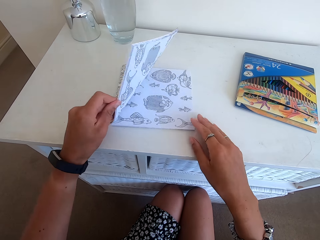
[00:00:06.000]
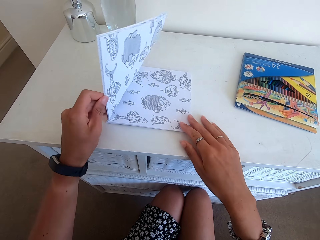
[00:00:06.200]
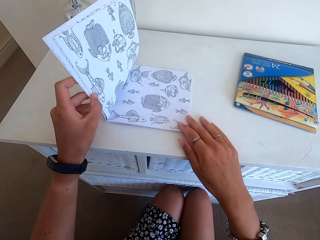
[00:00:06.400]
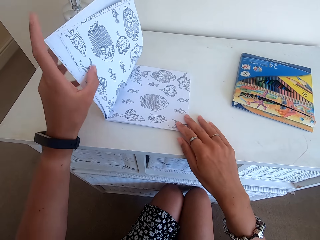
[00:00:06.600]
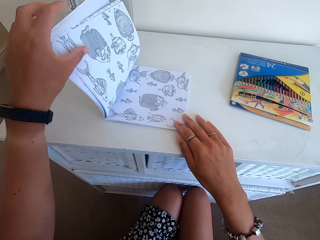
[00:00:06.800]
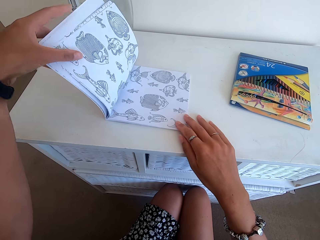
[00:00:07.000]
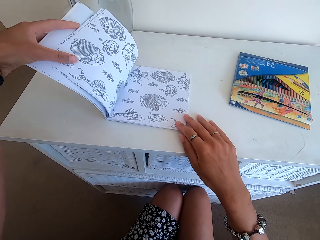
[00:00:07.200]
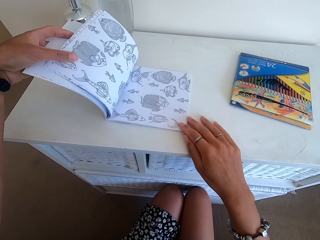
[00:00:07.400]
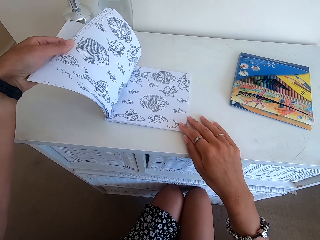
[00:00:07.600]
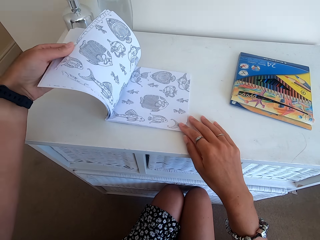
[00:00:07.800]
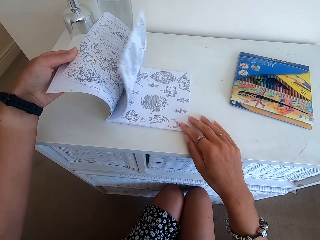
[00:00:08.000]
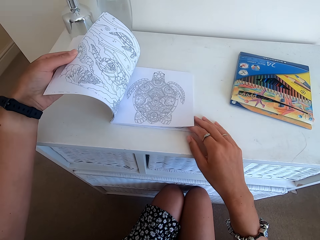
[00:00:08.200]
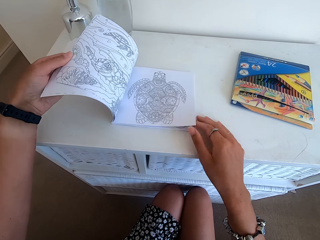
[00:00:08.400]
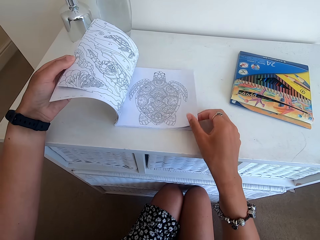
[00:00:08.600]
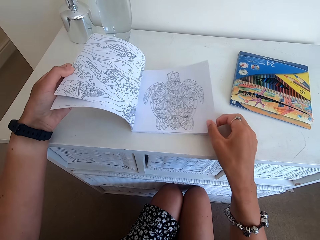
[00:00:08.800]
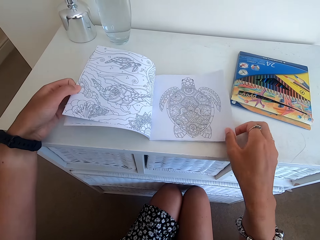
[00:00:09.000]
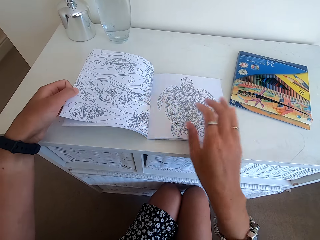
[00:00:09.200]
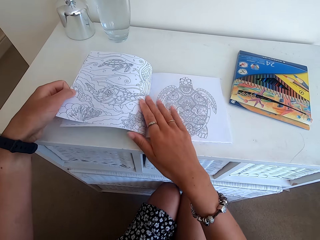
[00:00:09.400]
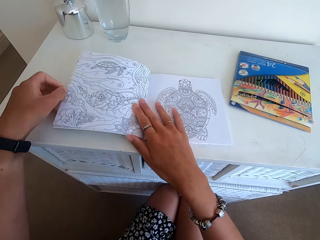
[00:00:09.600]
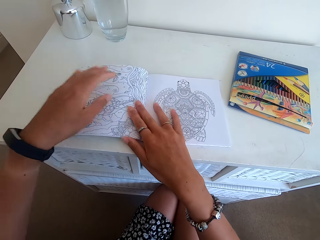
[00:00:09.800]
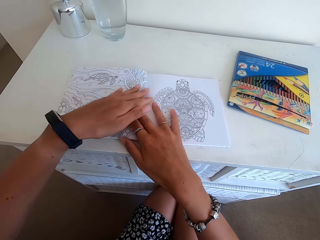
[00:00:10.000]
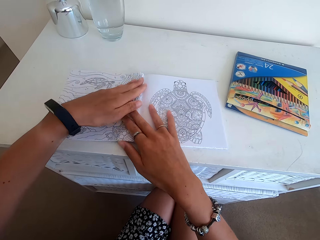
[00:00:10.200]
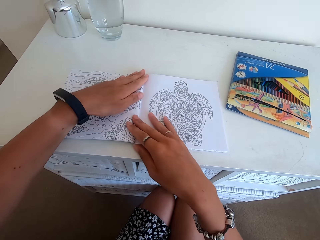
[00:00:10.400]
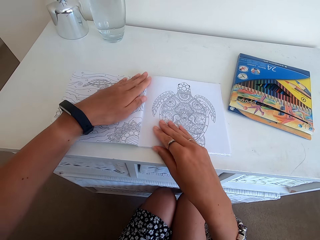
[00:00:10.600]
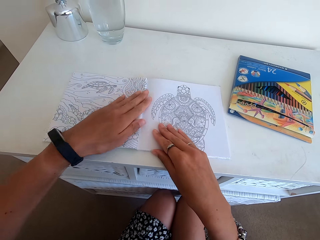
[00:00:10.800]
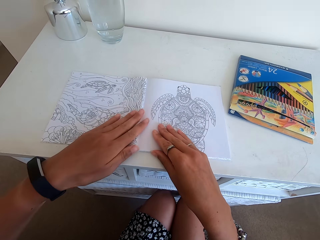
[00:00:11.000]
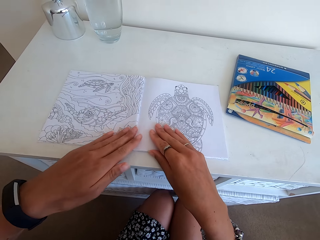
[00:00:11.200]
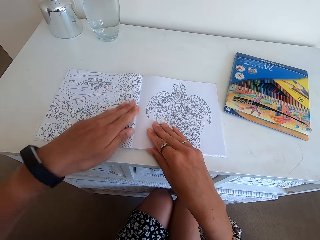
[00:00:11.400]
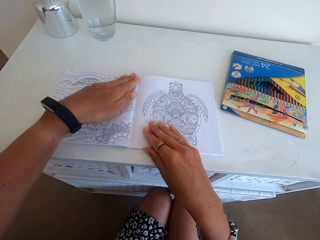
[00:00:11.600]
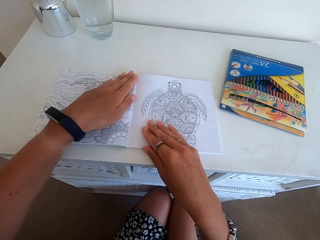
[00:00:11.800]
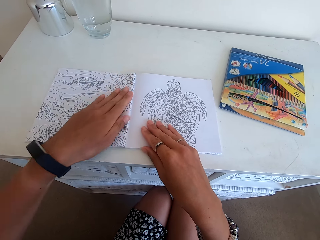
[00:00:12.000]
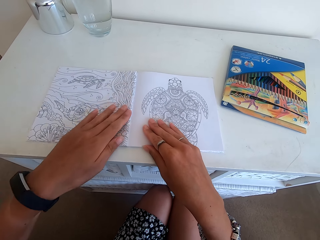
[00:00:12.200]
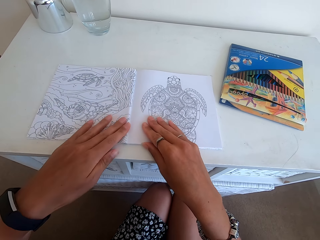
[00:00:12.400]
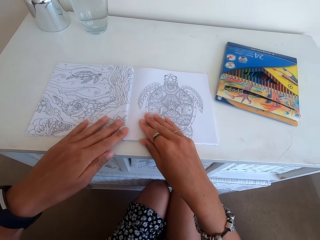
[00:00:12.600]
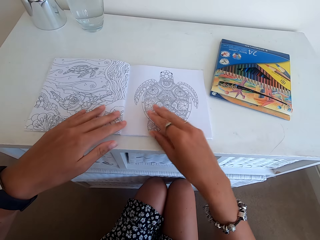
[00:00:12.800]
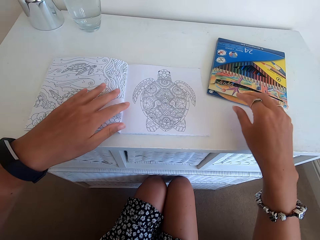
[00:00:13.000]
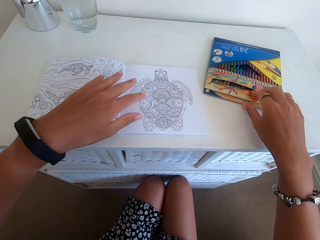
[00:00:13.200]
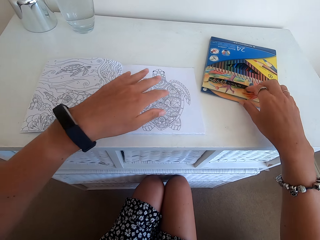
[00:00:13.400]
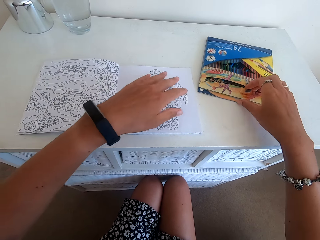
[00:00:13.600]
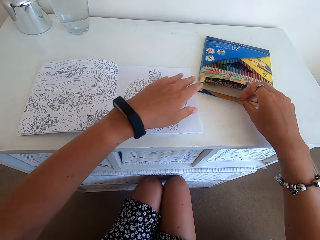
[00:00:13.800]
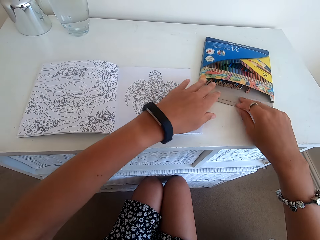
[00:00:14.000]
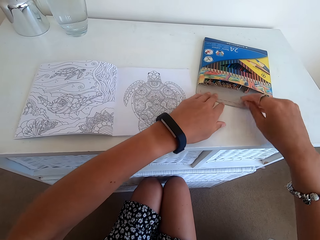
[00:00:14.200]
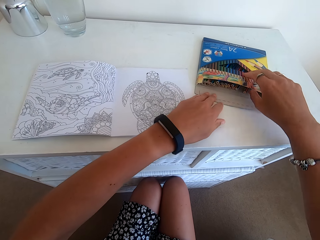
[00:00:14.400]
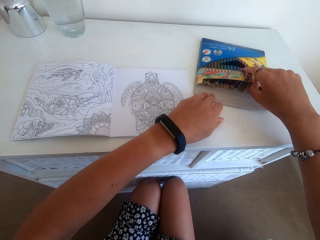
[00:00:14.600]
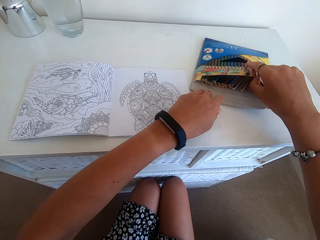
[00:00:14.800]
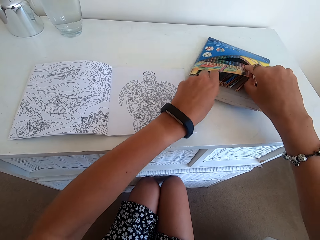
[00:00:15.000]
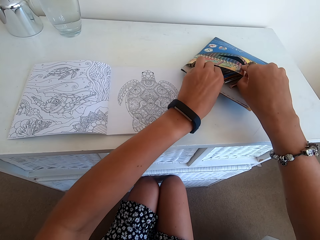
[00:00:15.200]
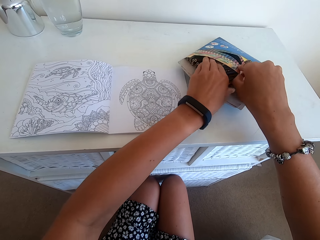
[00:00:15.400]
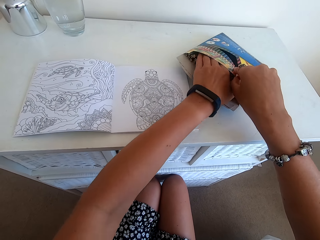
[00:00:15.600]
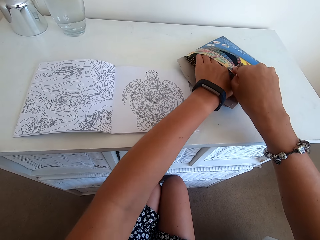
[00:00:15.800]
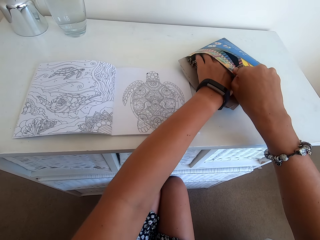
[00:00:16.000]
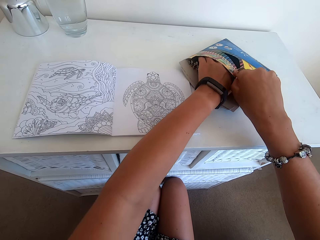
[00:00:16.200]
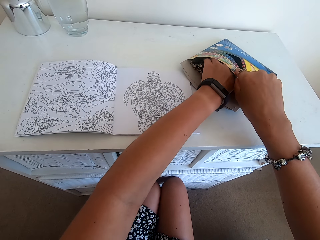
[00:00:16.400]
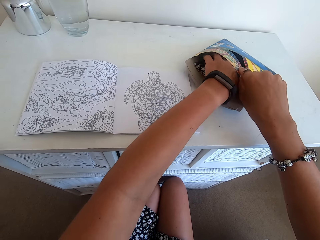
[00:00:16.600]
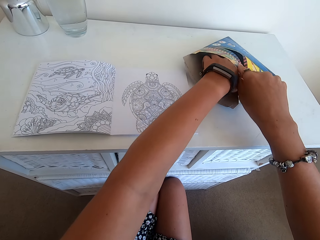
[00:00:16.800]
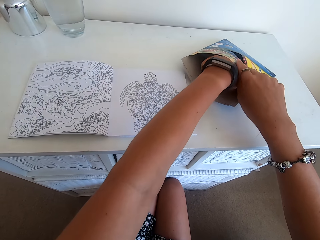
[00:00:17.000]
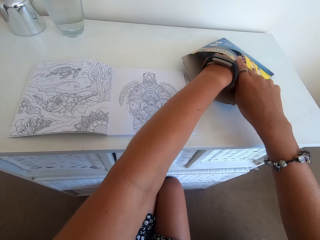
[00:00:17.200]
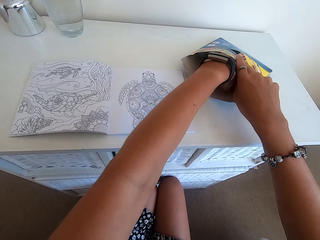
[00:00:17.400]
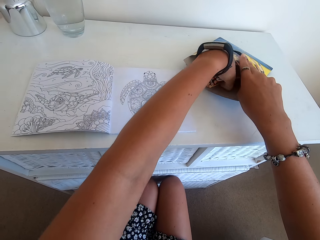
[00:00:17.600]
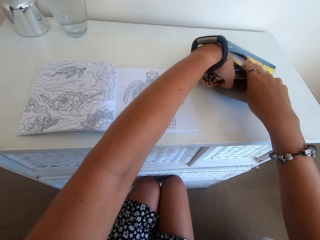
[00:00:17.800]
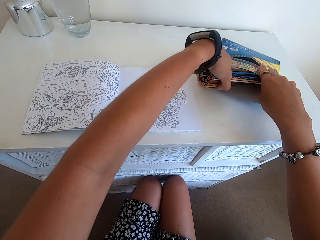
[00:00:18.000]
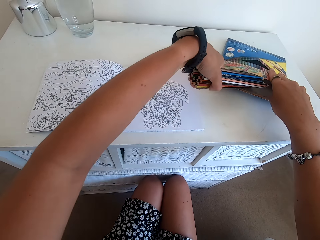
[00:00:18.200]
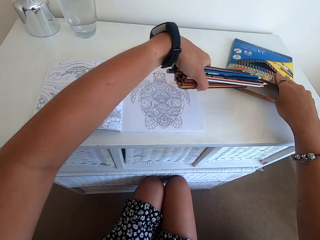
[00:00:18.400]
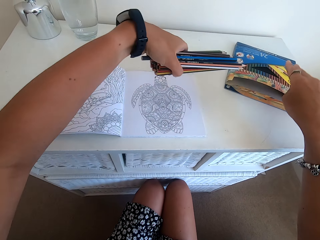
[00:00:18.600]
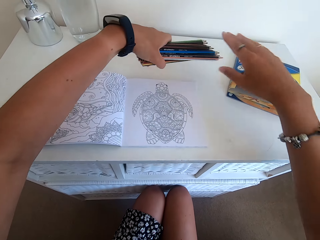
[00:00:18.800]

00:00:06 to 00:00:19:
The camera wearer opens the drawing book. They open another page of the book. They line the book with the hand. They open the box of the drawing colors. They pick all the drawing colors from the box.

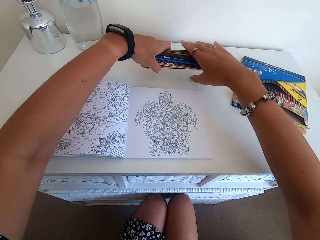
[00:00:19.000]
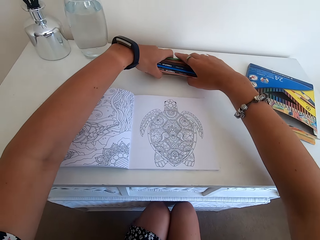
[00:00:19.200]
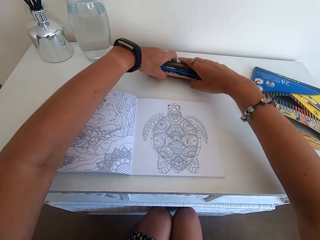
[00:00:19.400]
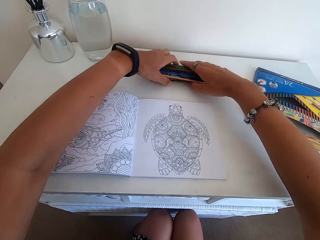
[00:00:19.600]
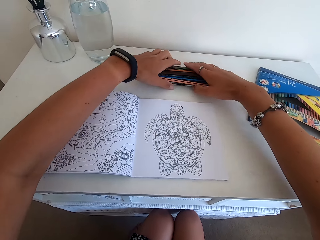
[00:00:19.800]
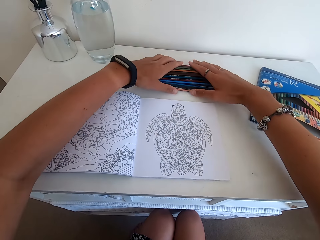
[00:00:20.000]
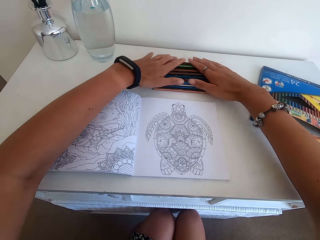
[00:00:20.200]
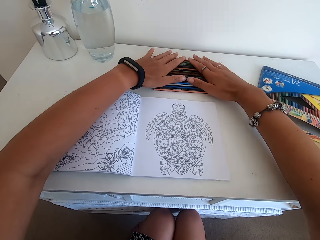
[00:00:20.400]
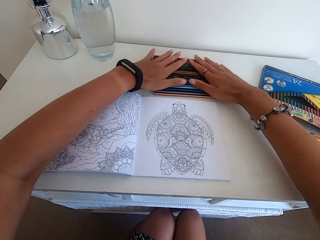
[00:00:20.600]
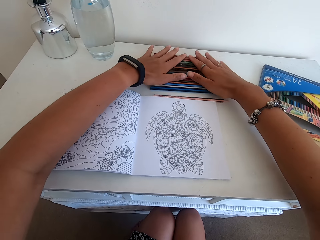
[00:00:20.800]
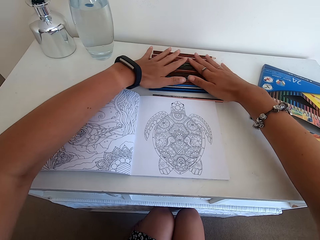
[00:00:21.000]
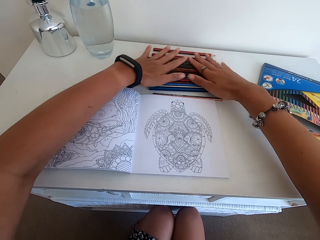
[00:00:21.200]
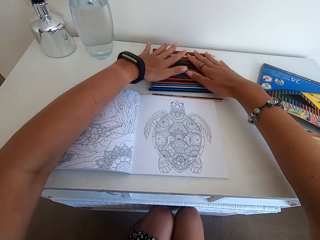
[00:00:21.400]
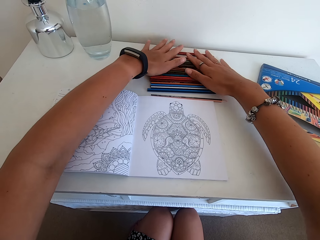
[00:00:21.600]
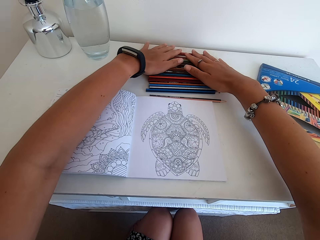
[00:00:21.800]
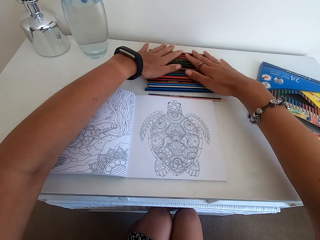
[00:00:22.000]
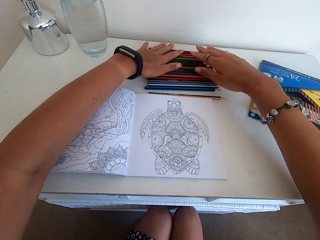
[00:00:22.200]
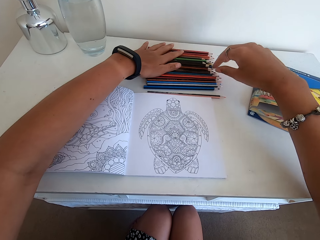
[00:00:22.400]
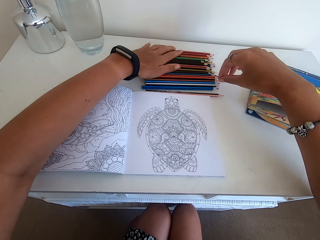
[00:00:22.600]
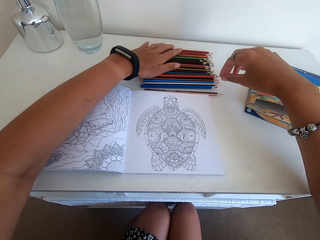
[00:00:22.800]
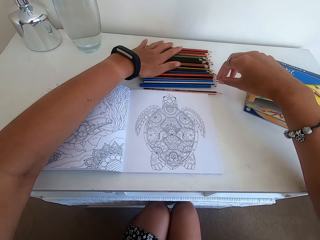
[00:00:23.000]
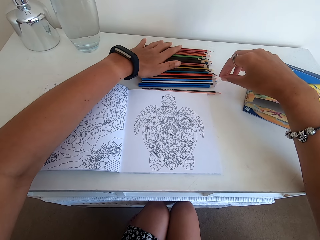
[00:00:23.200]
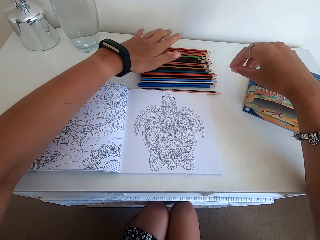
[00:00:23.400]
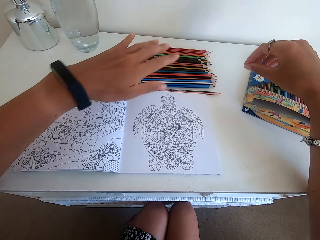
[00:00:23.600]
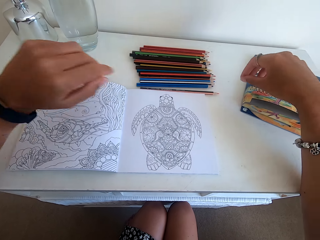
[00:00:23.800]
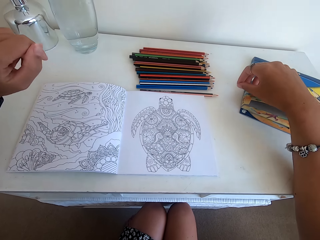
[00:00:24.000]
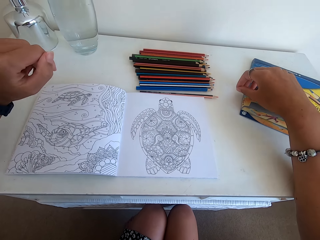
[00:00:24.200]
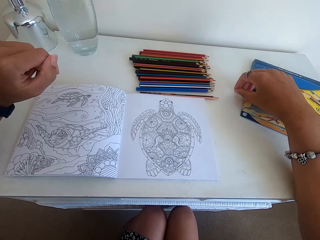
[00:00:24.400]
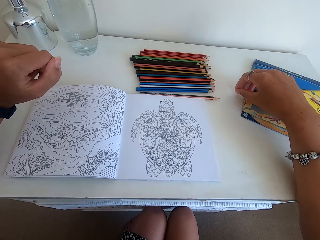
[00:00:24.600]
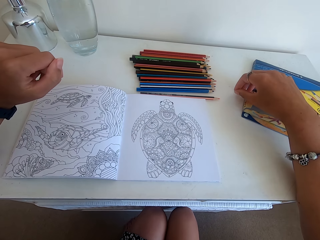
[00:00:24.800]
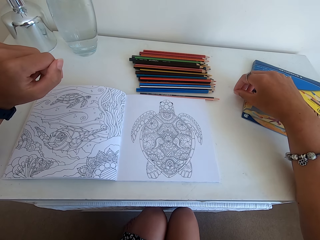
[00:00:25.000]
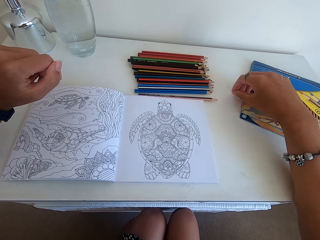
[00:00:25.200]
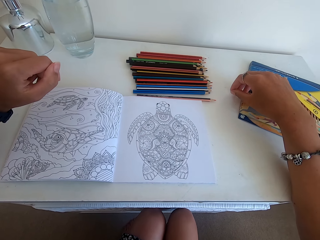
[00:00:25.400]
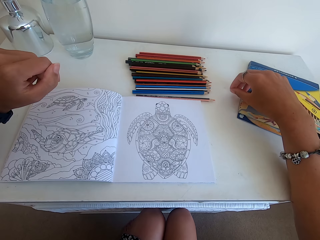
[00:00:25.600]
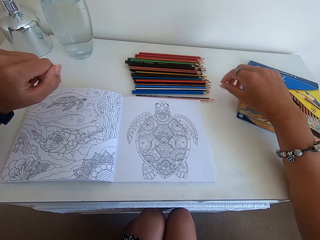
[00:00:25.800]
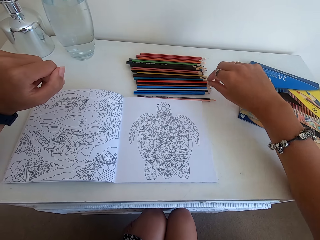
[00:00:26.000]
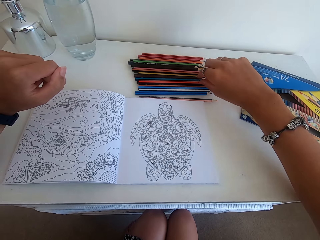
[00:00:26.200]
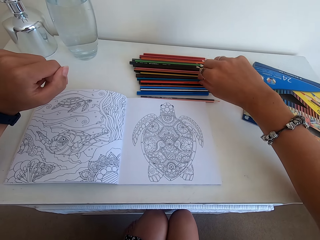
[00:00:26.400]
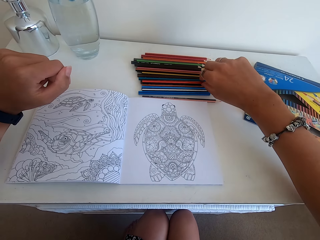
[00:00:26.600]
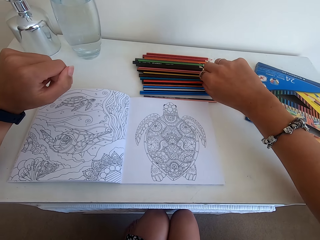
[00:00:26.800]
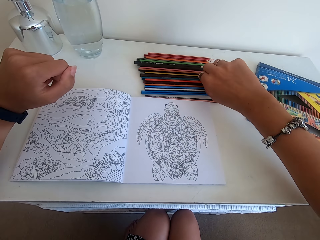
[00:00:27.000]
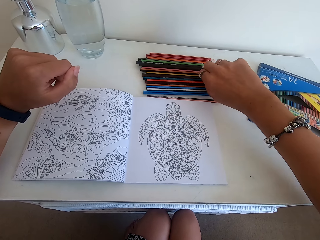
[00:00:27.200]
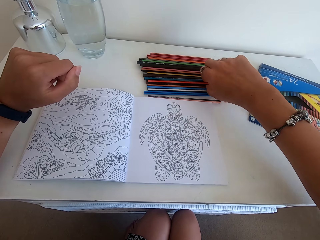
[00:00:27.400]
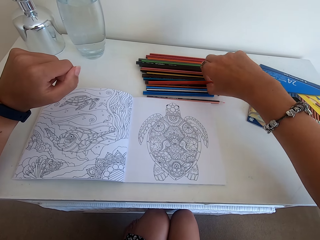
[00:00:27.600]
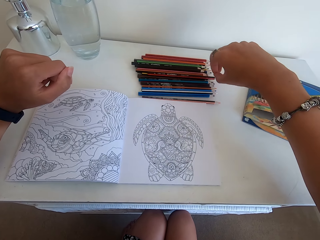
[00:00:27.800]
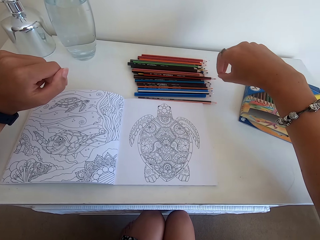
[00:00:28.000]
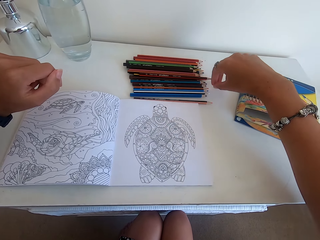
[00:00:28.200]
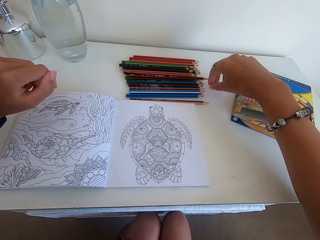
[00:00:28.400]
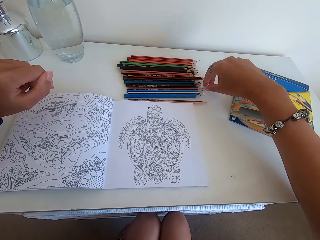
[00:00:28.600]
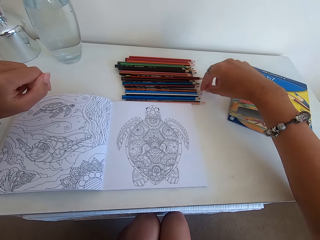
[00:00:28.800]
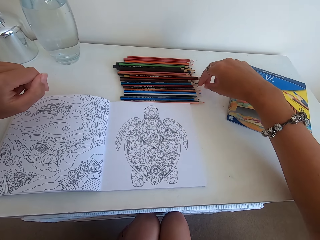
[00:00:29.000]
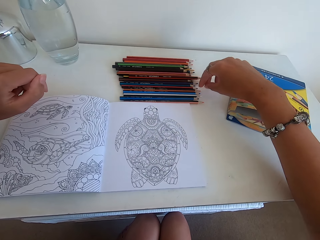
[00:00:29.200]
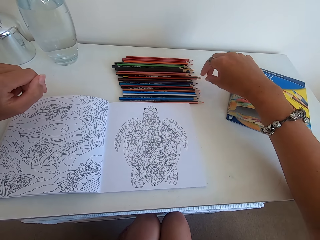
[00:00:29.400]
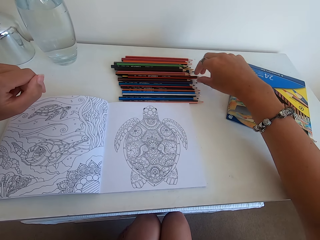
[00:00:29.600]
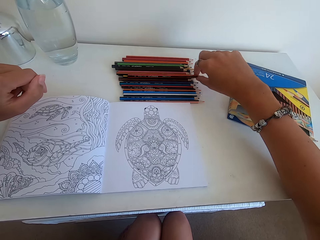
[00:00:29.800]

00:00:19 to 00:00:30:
The camera wearer puts all the drawing colors on the table. They arrange the drawing colors on the table. They remove the hand from the colors.
